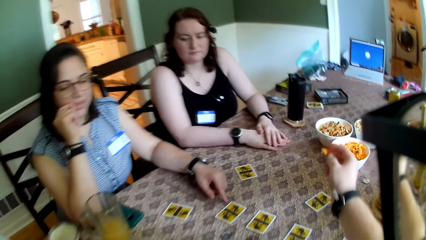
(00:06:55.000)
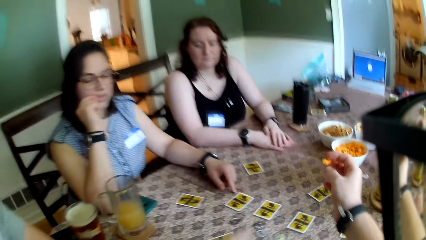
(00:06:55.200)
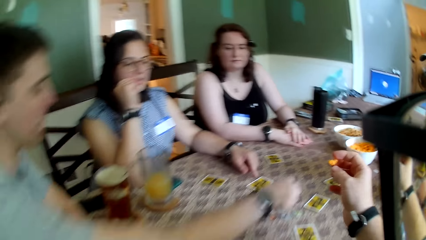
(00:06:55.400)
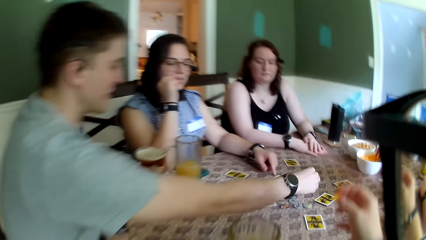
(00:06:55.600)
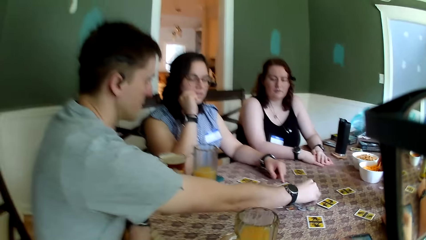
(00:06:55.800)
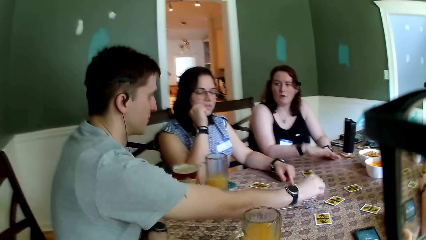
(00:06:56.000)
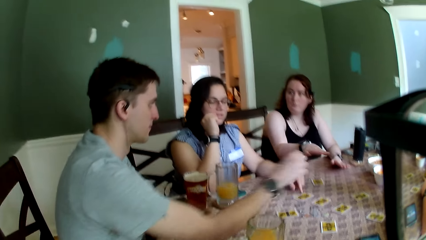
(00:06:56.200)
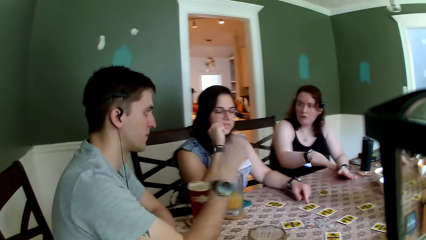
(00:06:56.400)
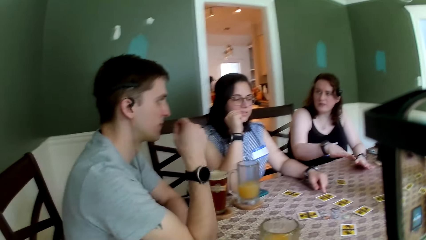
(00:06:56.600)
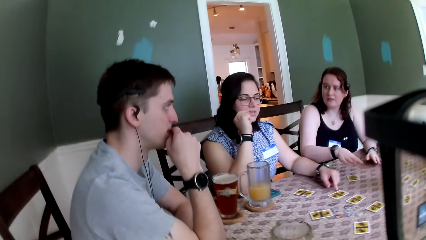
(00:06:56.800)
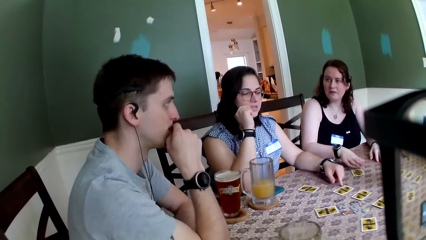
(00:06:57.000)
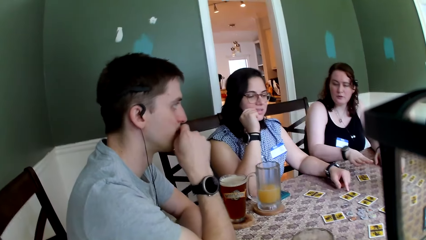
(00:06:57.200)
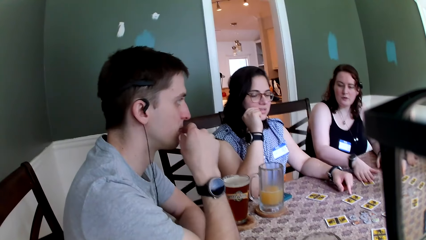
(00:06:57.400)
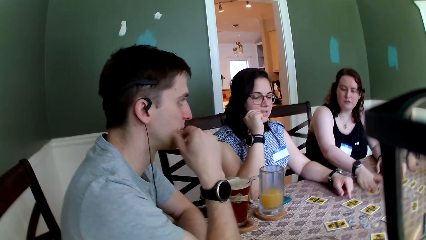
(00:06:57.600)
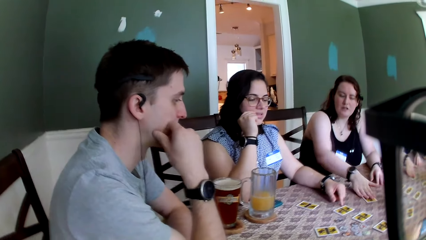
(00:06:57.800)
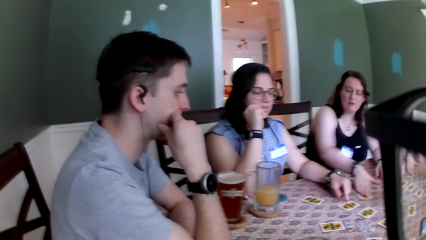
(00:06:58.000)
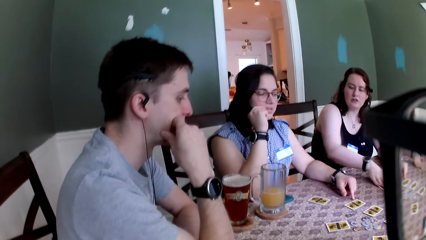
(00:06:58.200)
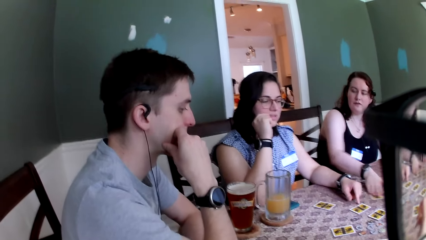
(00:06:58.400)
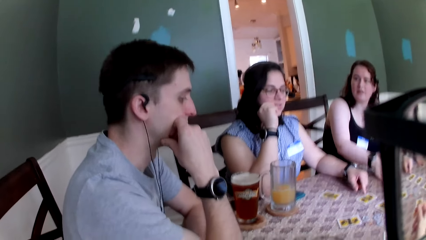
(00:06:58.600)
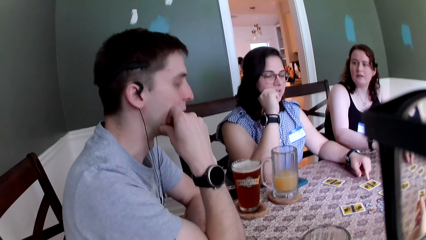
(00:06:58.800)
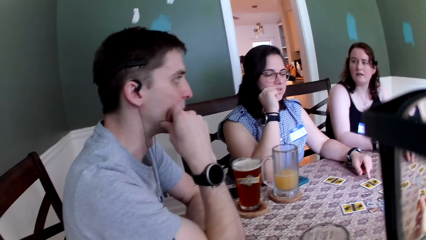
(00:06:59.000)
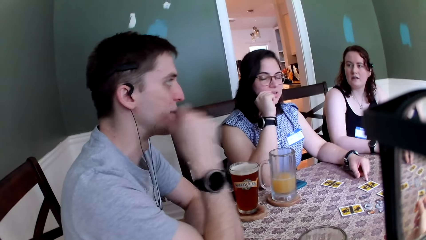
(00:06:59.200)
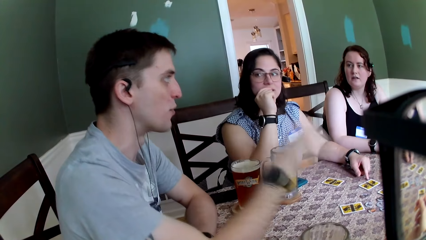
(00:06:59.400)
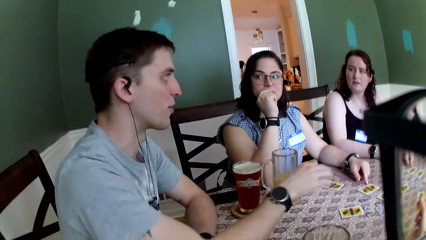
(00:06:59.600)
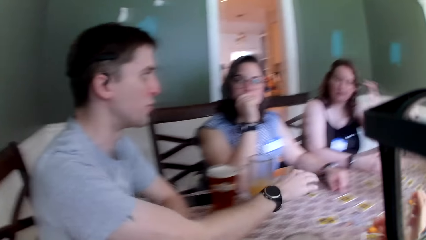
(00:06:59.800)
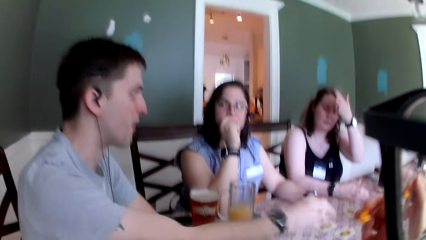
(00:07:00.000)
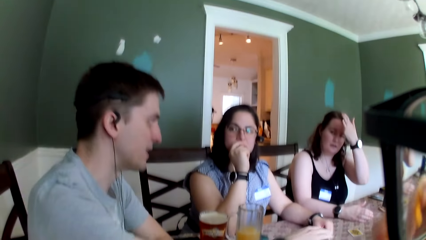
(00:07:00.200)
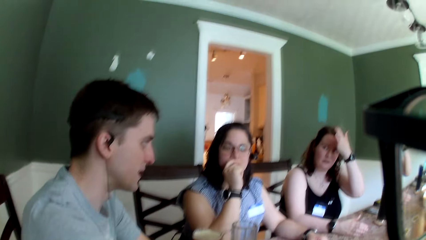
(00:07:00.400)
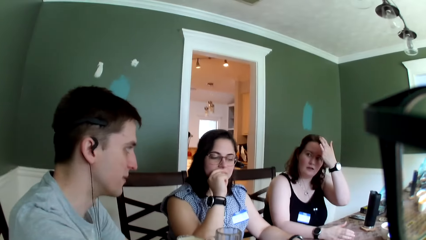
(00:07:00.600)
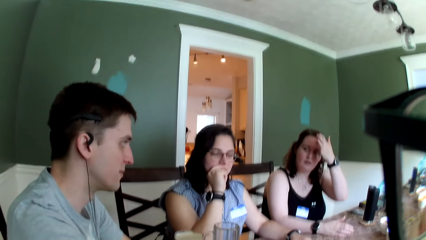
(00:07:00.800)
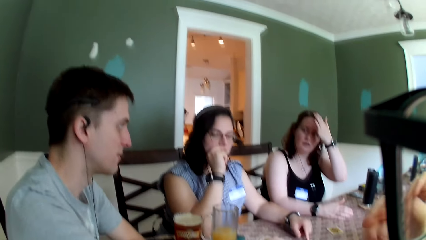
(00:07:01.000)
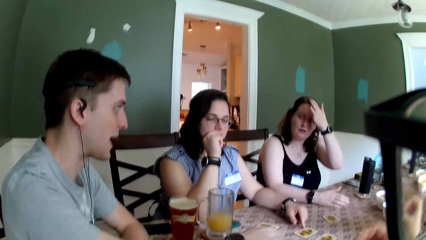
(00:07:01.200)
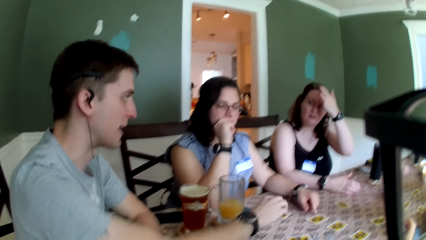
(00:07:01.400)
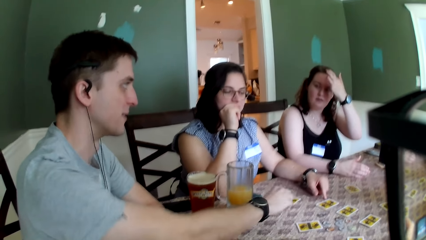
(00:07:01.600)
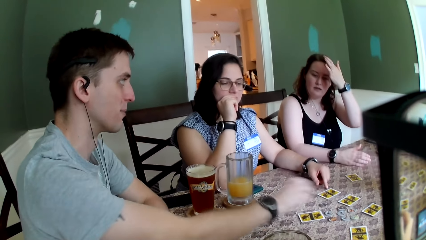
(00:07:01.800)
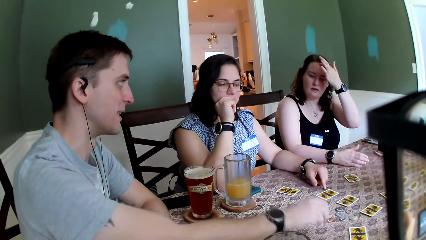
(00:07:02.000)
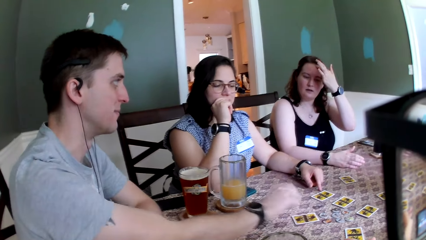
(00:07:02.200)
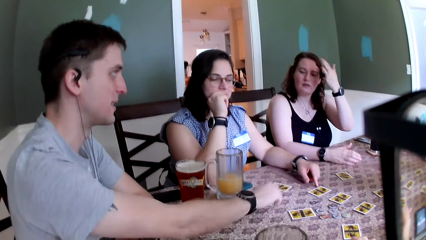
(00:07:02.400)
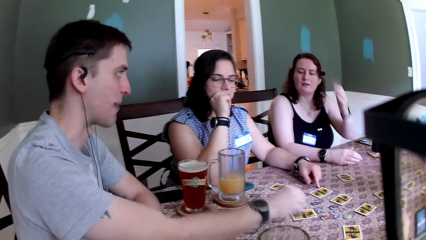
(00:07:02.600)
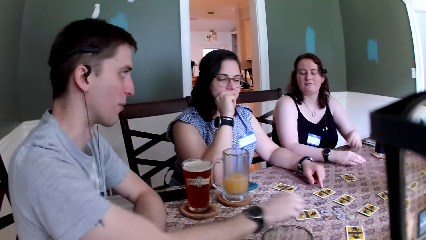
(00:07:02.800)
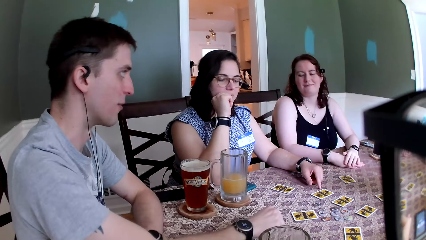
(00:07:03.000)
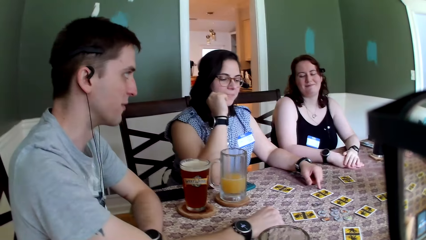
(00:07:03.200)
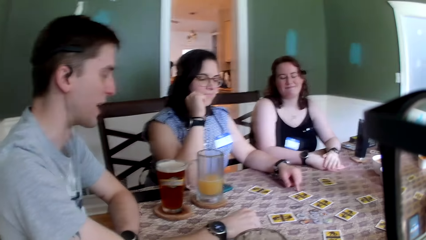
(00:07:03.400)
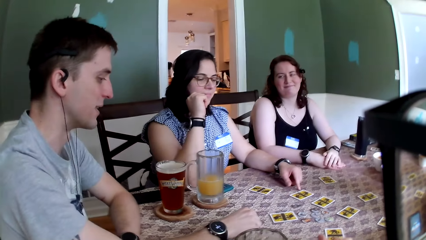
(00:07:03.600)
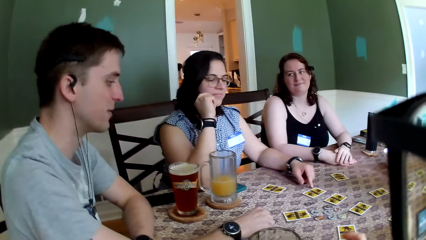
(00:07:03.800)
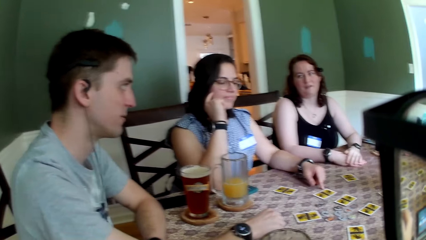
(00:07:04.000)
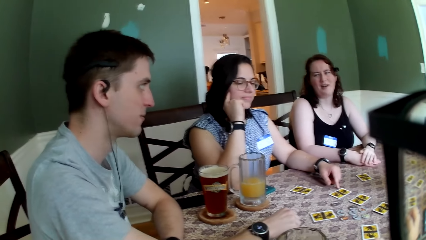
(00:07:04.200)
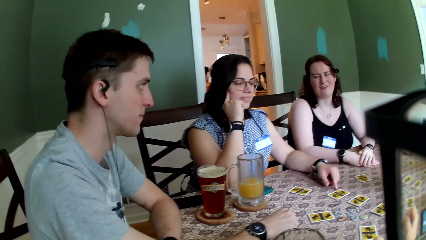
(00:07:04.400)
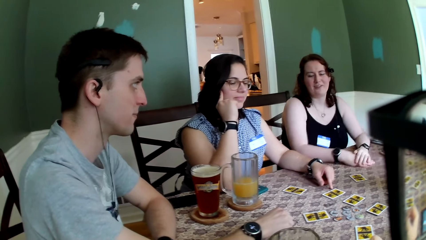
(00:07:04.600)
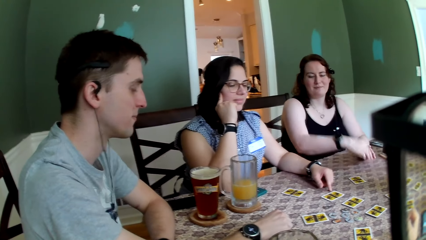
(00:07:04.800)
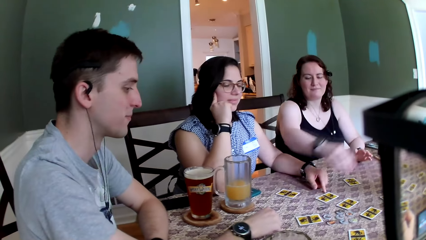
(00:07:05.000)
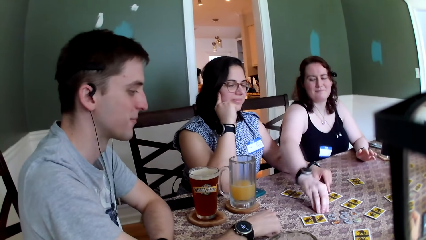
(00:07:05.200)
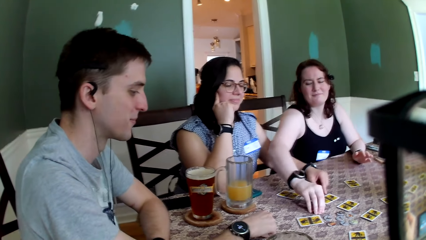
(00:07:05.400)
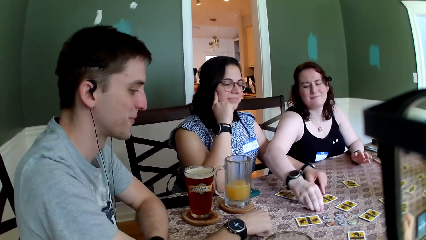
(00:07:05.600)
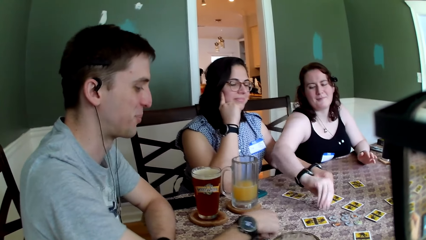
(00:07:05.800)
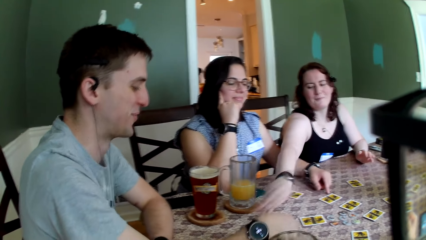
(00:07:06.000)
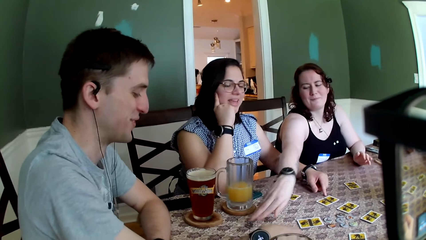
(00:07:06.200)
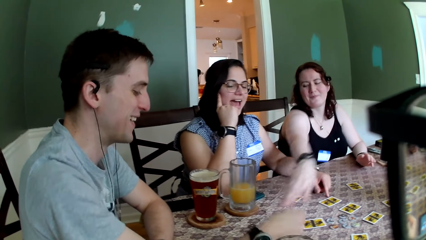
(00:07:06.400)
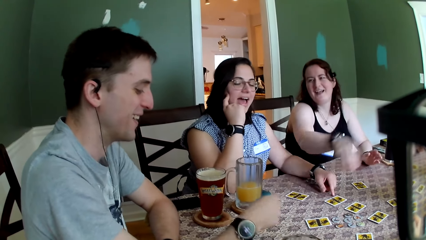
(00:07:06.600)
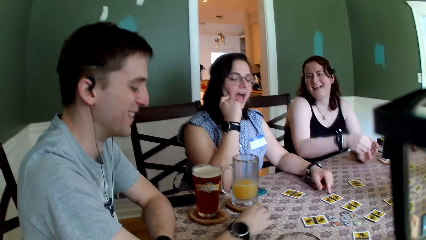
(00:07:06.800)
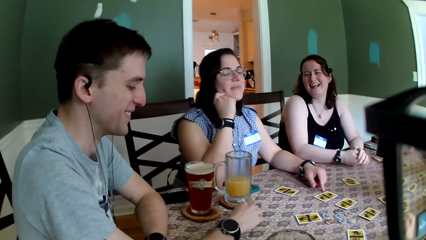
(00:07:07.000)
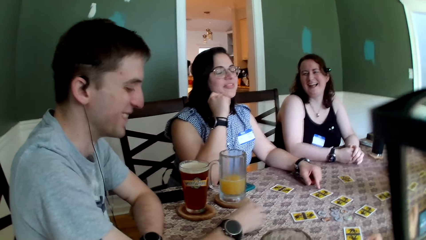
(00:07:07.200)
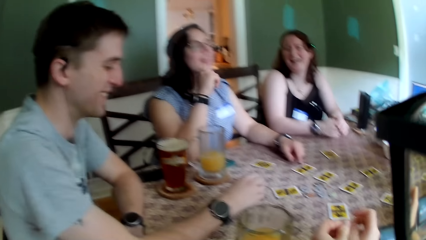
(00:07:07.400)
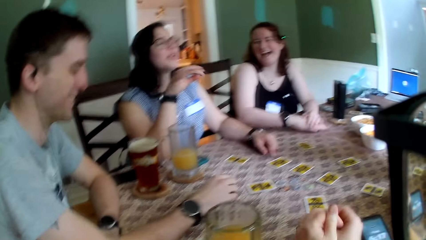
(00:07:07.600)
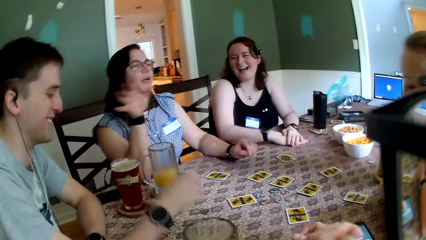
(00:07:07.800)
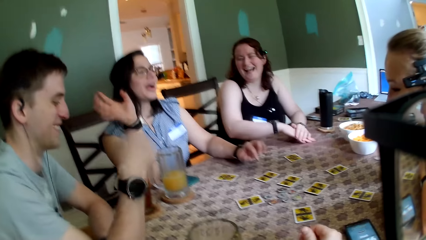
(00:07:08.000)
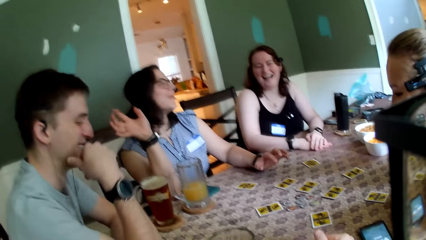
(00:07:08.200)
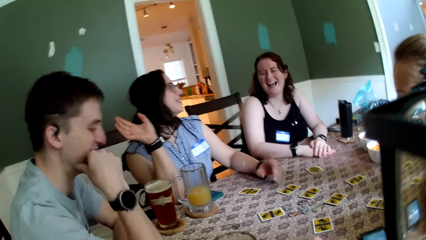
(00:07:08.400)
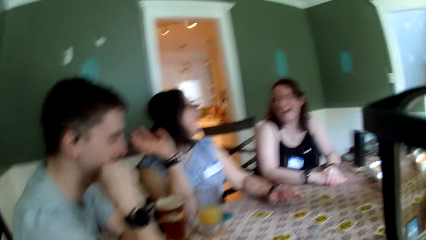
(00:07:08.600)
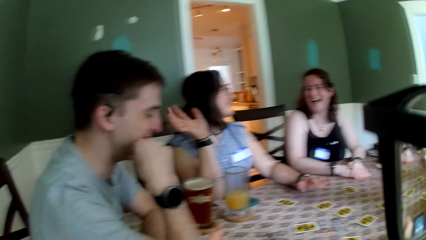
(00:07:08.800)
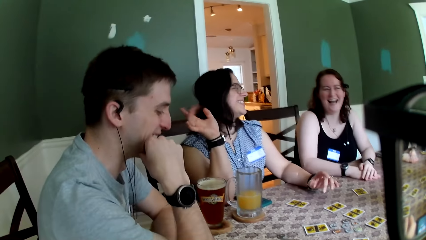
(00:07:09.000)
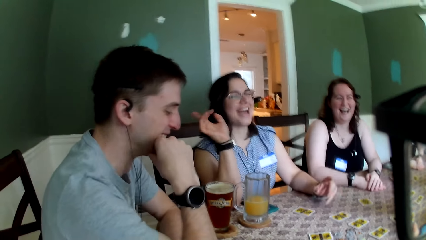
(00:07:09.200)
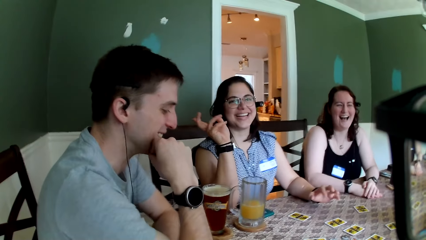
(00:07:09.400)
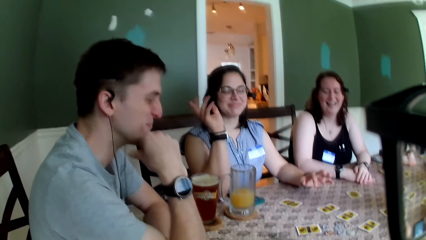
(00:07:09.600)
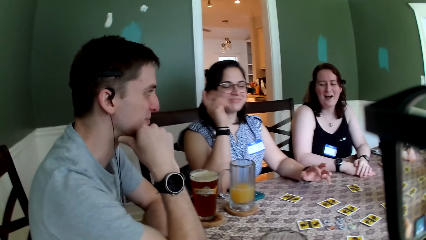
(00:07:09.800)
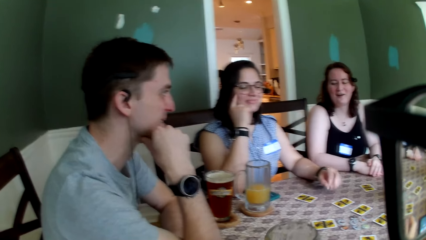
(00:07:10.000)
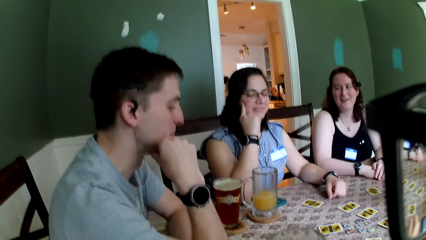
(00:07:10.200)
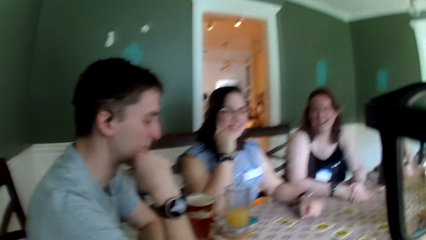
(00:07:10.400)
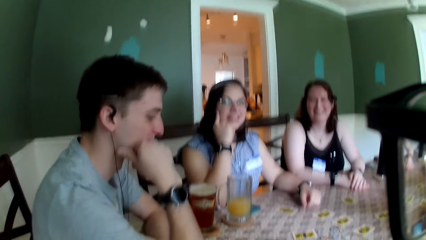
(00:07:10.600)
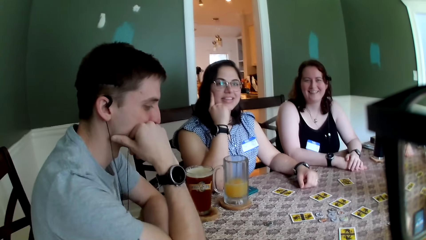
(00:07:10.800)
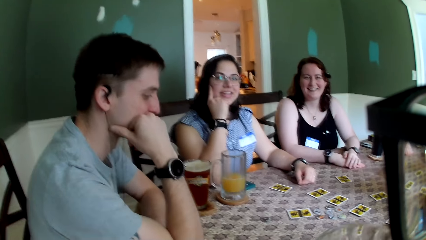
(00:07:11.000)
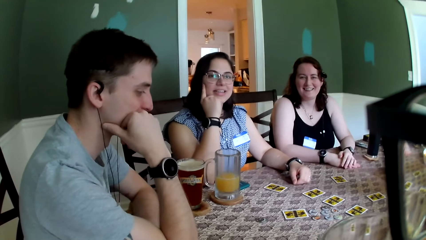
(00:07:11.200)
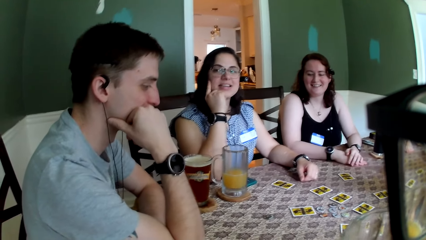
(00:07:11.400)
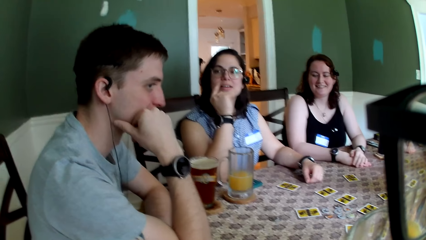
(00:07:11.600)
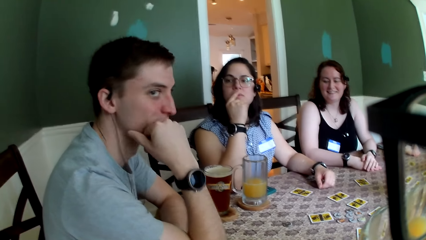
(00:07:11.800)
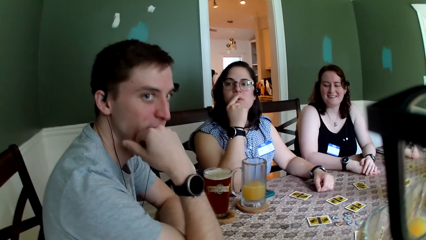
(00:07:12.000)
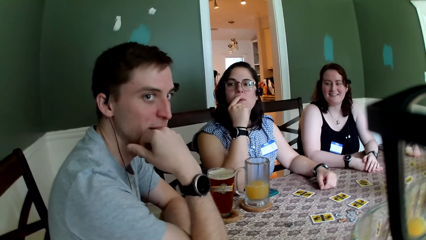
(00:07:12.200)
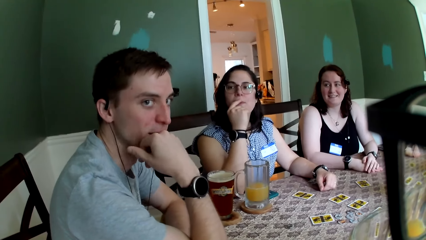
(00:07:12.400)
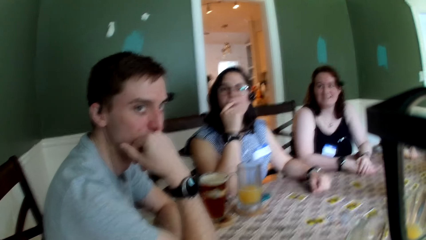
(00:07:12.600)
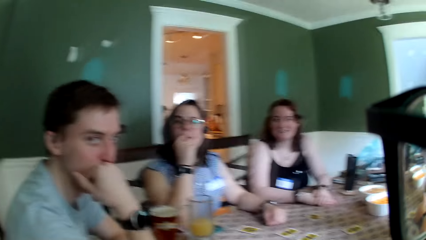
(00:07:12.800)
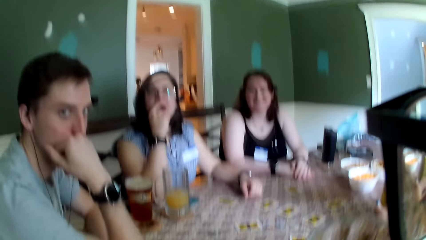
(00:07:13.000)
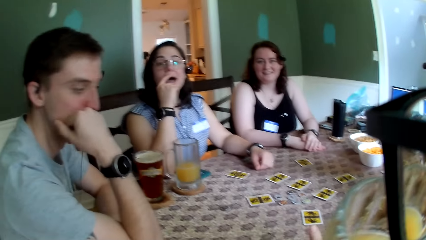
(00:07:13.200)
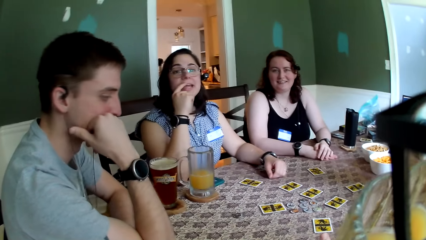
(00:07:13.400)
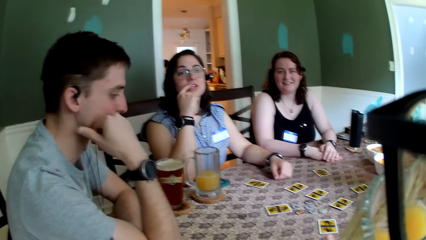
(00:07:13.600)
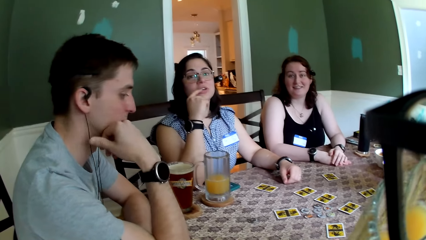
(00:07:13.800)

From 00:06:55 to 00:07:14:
A man drops a coin on the table with his right hand. A woman rubs a card on the table with her right hand. The man waves his right hand over the table. The man taps his right hand on the table. The woman picks the coin from the table with her right hand. The woman passes a card to the man. The woman drops the coin on the table with her right hand. The man touches the coin with his right hand. The camera wearer drinks from a cup of juice in his left hand.
